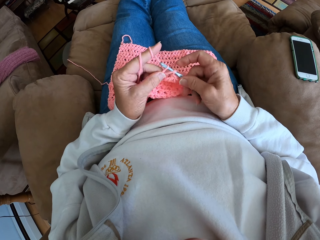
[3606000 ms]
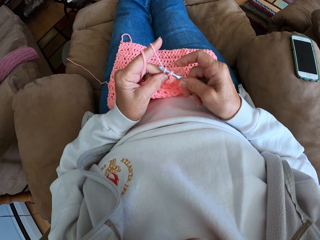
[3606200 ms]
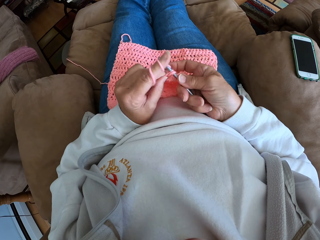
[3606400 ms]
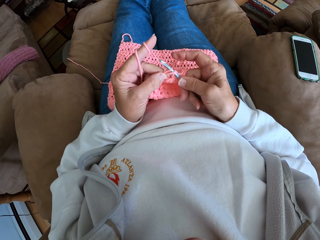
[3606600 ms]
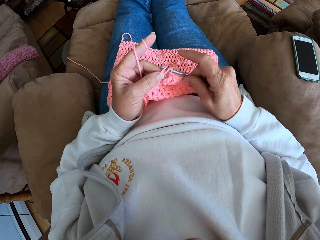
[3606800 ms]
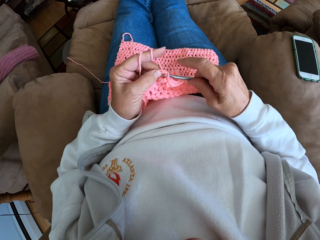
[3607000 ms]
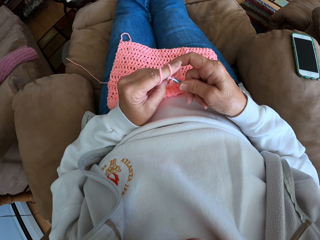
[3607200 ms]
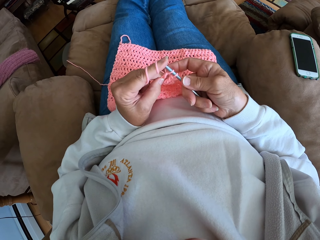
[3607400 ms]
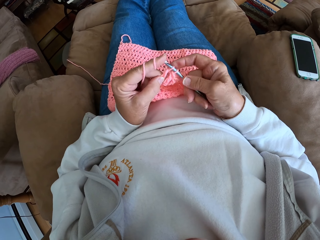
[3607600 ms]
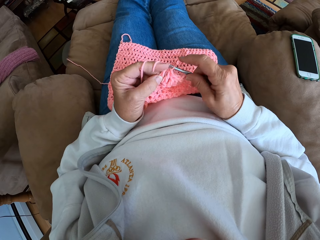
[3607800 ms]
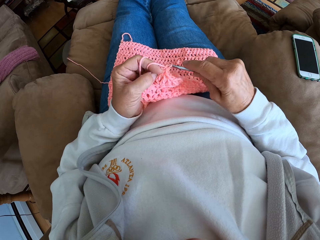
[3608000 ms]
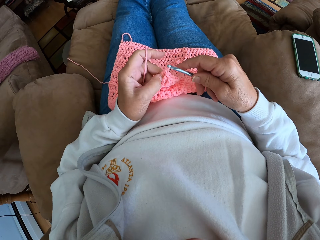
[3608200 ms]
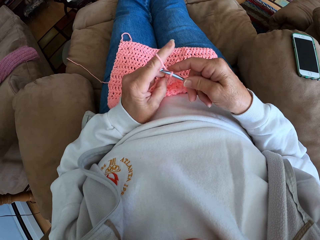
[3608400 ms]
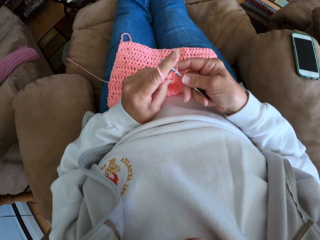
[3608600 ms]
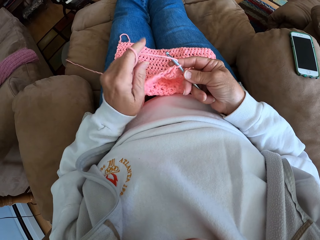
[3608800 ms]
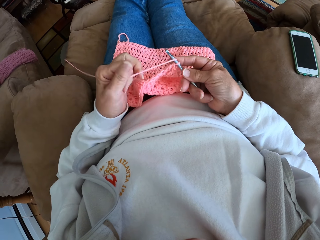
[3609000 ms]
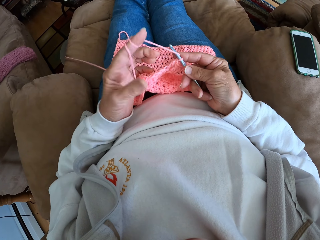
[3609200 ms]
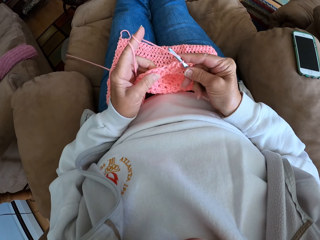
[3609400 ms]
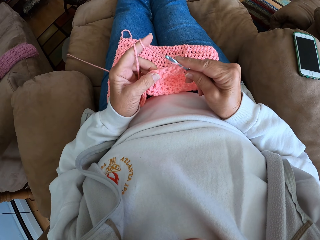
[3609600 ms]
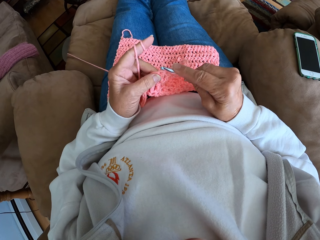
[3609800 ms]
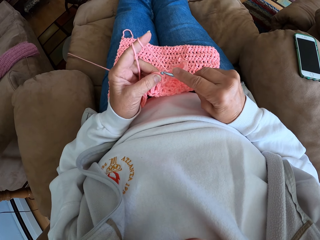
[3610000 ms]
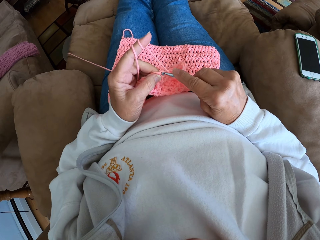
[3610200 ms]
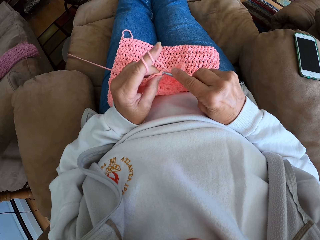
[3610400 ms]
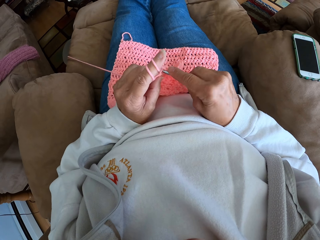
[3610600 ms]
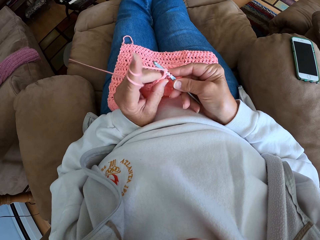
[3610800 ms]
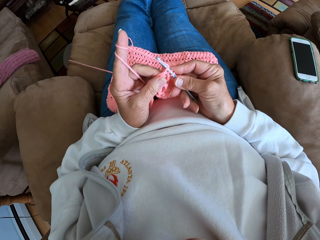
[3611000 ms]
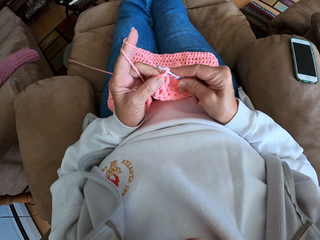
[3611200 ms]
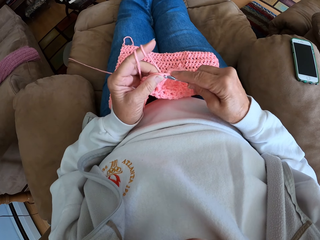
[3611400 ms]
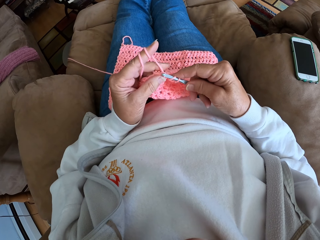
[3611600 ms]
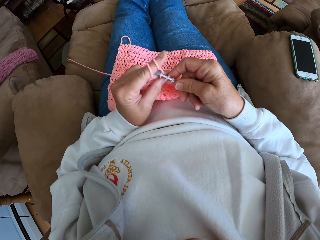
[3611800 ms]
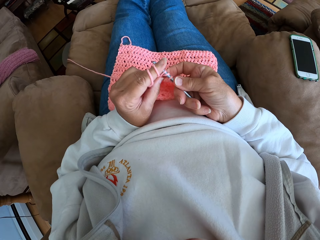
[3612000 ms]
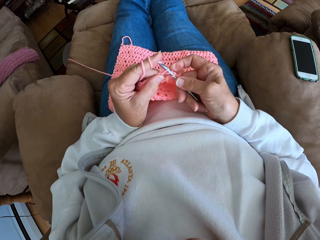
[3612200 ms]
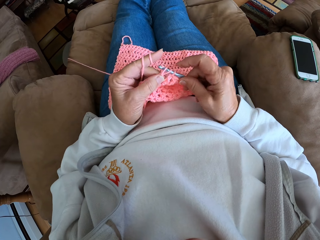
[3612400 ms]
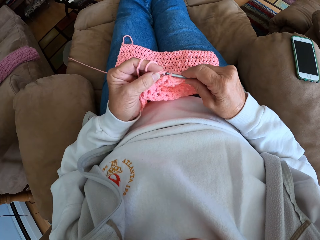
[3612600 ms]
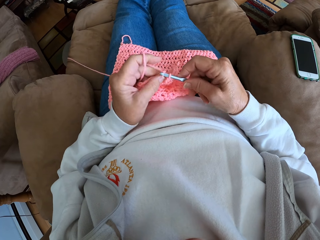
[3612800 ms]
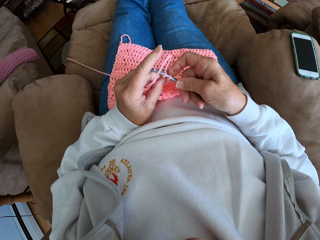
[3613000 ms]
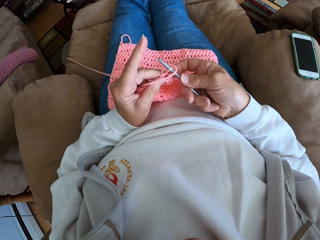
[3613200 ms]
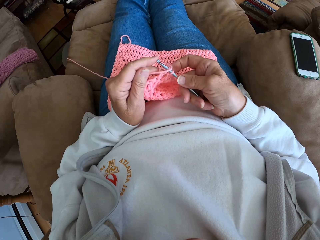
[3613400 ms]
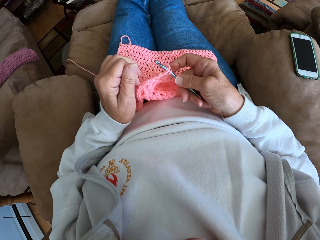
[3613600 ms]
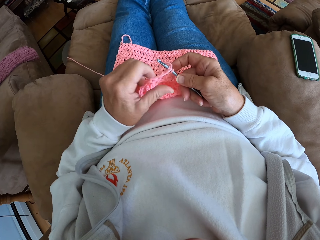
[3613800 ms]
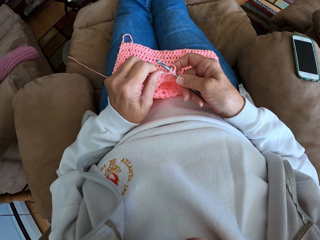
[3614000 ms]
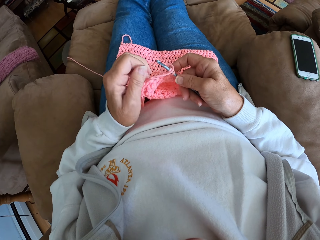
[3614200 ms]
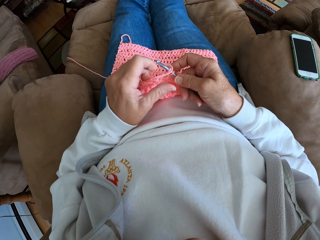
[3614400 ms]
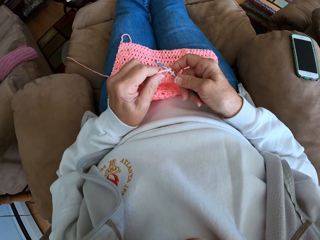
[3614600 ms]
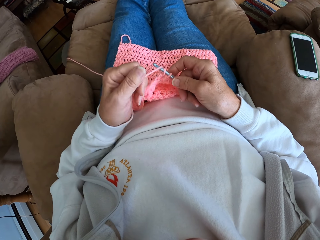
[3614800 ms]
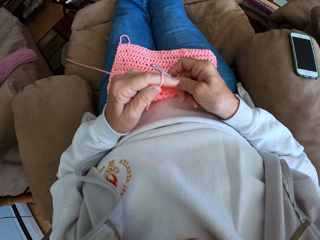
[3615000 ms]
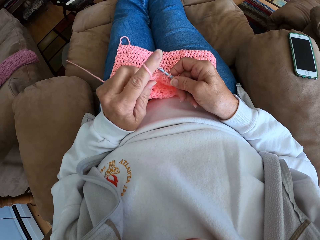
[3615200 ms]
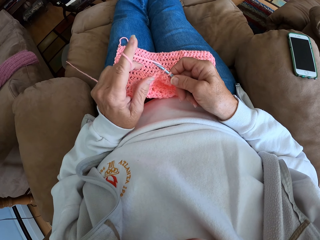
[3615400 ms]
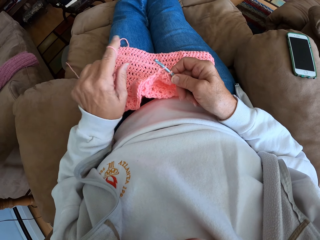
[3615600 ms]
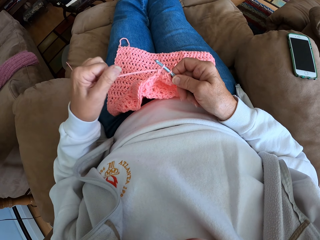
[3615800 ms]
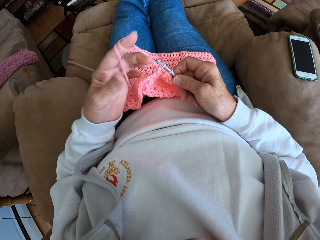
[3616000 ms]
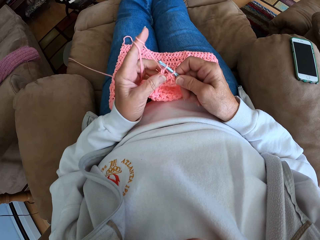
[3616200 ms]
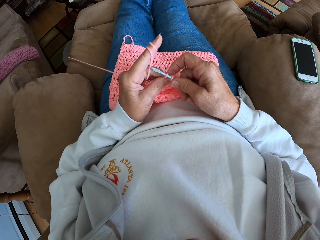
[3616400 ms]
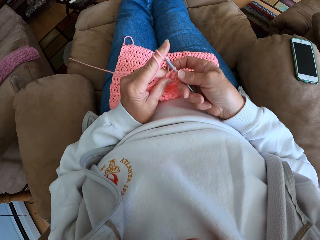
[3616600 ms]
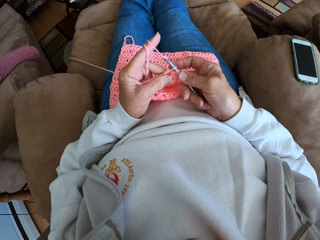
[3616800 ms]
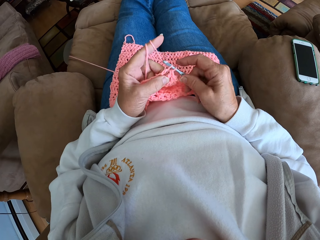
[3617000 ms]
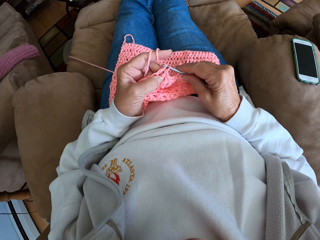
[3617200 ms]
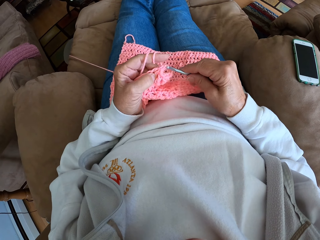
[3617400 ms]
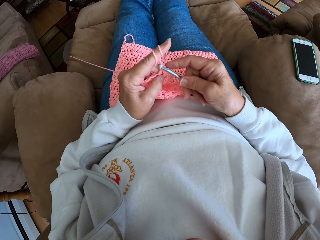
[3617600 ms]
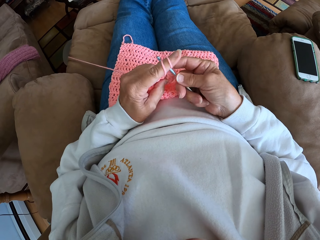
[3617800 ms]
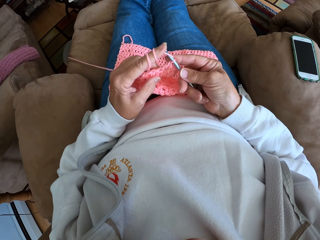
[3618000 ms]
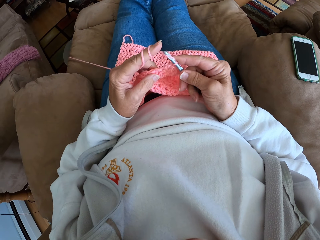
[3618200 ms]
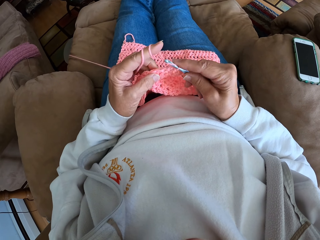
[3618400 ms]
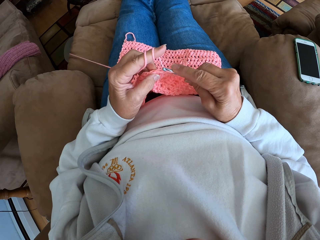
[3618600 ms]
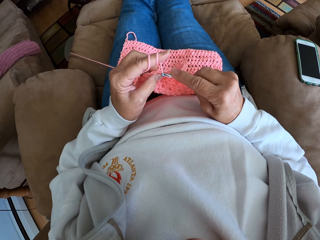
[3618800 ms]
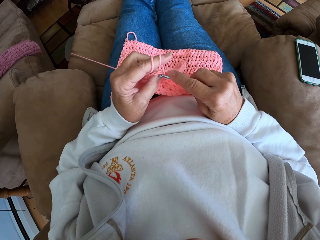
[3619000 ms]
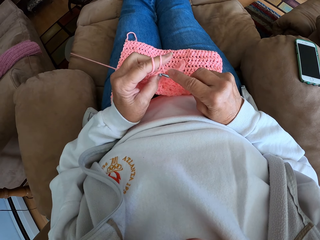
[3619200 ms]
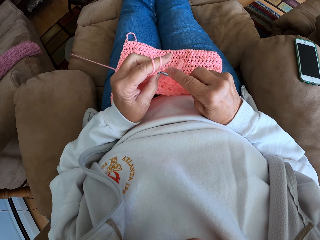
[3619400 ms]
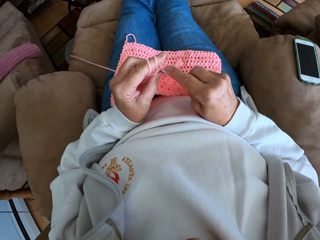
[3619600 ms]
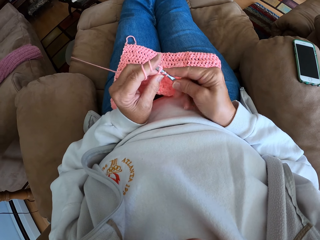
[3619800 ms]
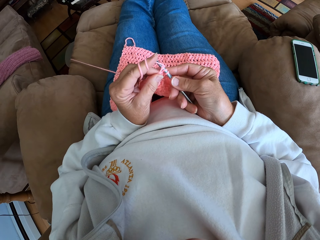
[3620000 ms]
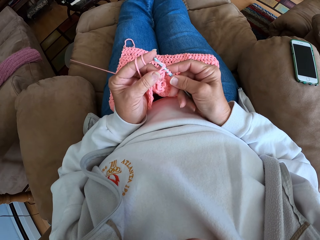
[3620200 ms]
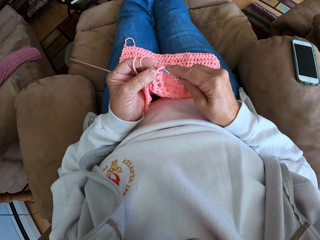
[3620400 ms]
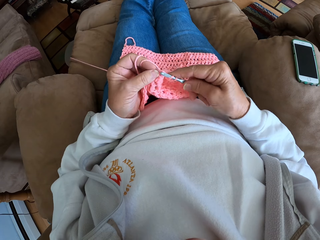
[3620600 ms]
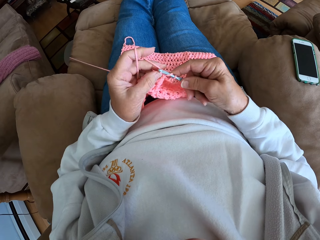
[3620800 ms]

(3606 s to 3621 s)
The camera wearer ties the yarn on the finger. They crochet the piece of cloth using the crochet hook. They drop the yarn from the finger. They pick up the yarn. They tie the yarn on the finger. They crochet the piece of cloth using the crochet hook.

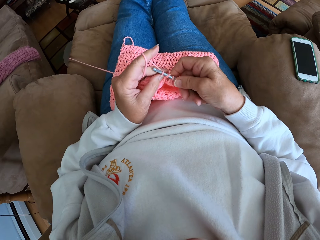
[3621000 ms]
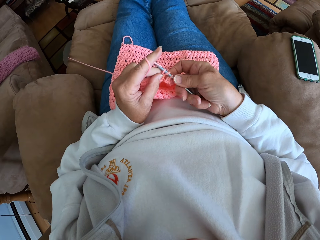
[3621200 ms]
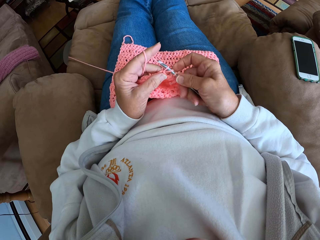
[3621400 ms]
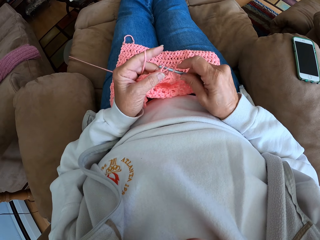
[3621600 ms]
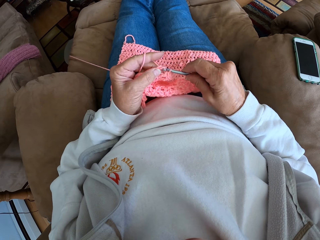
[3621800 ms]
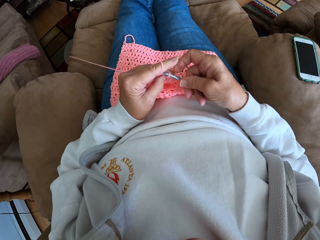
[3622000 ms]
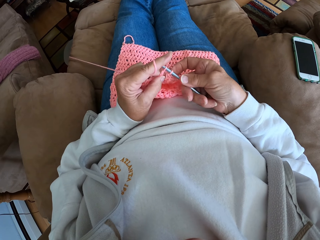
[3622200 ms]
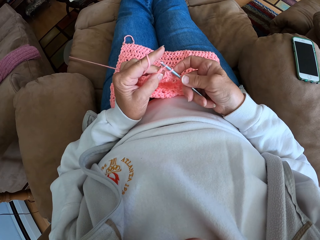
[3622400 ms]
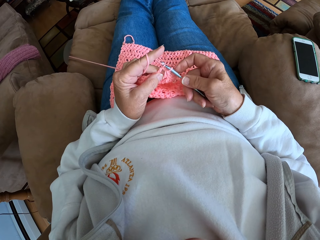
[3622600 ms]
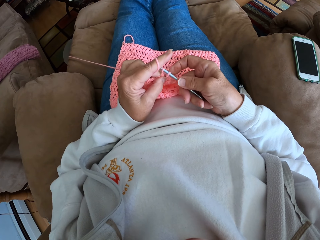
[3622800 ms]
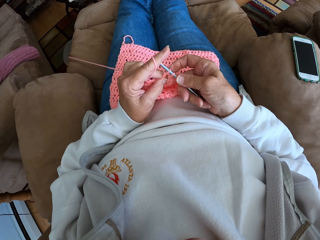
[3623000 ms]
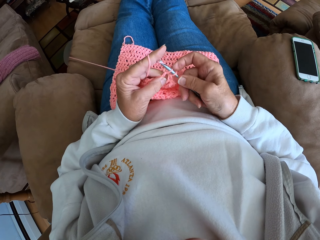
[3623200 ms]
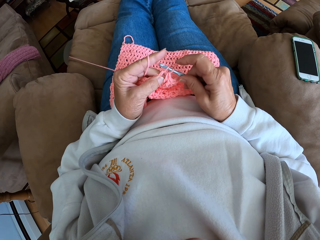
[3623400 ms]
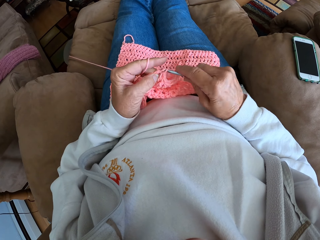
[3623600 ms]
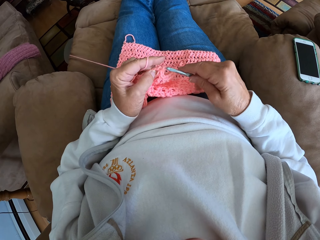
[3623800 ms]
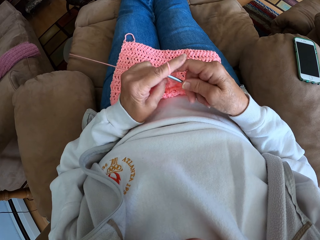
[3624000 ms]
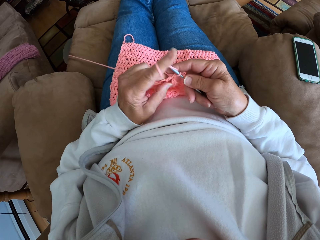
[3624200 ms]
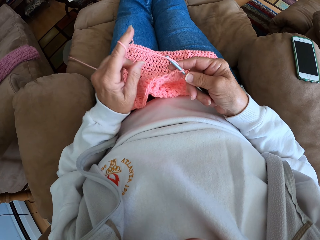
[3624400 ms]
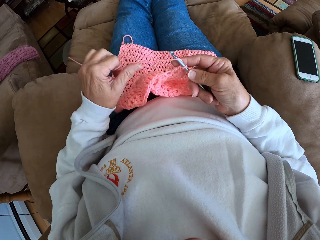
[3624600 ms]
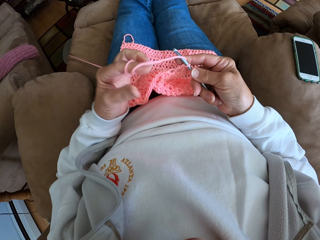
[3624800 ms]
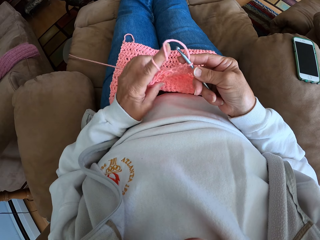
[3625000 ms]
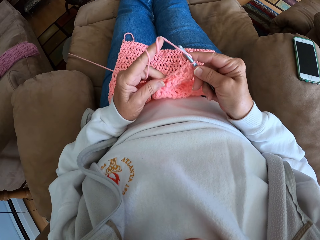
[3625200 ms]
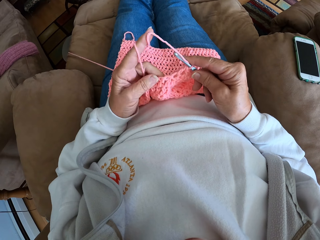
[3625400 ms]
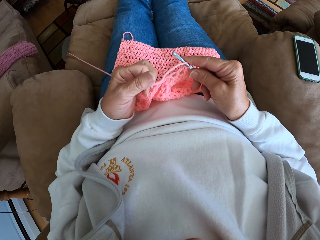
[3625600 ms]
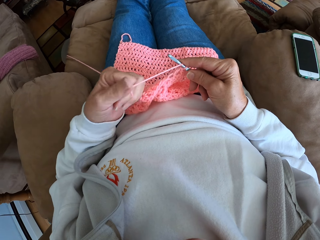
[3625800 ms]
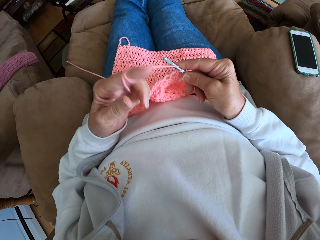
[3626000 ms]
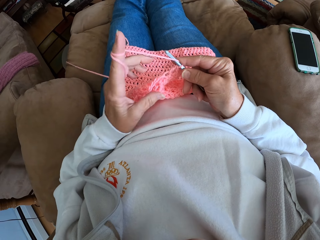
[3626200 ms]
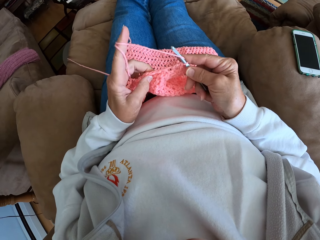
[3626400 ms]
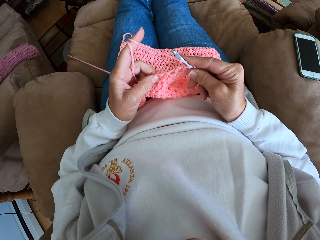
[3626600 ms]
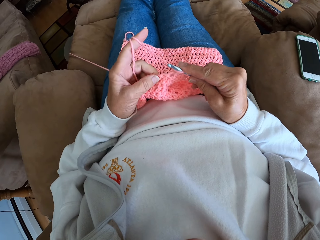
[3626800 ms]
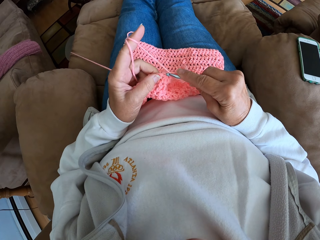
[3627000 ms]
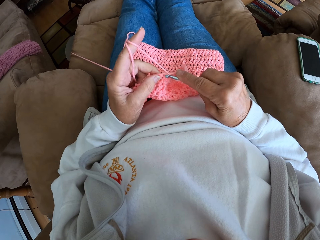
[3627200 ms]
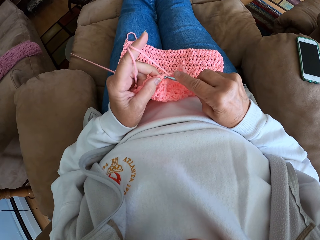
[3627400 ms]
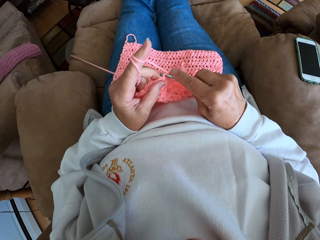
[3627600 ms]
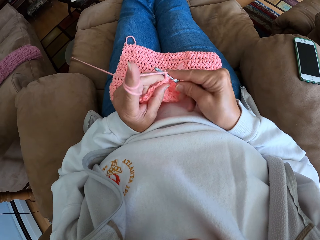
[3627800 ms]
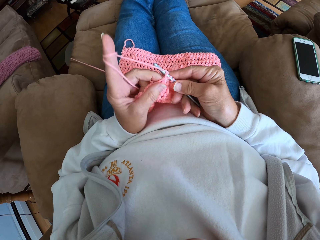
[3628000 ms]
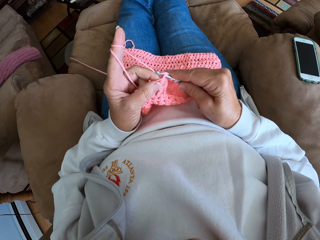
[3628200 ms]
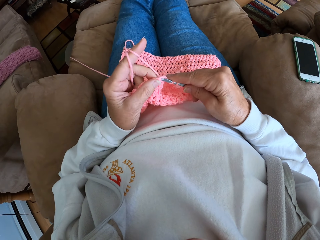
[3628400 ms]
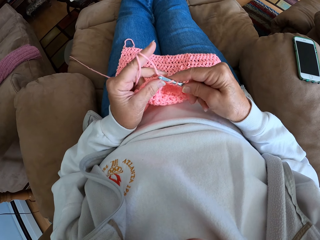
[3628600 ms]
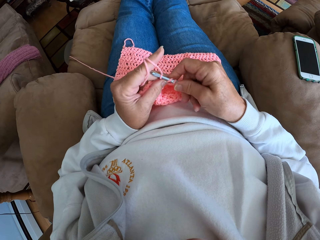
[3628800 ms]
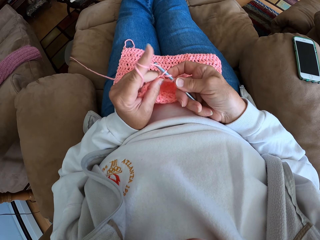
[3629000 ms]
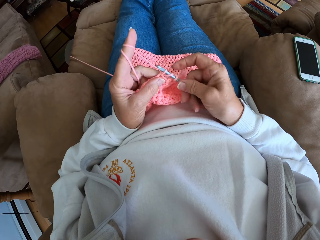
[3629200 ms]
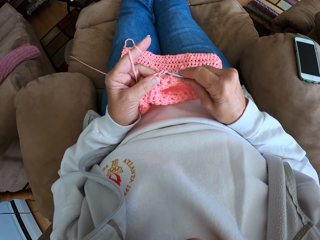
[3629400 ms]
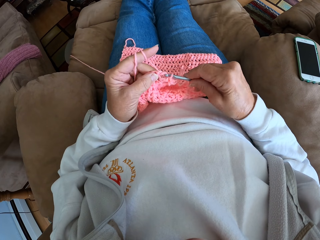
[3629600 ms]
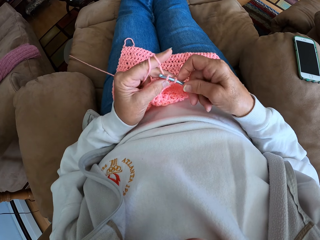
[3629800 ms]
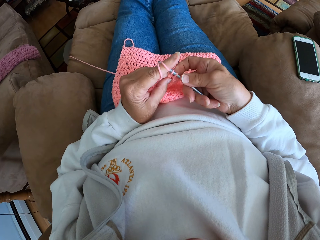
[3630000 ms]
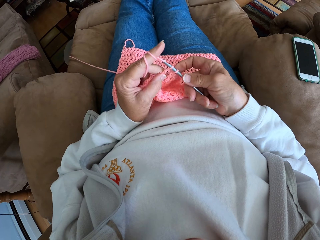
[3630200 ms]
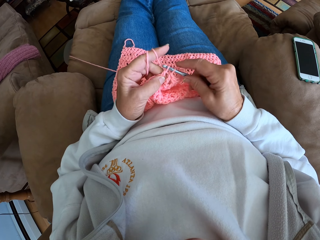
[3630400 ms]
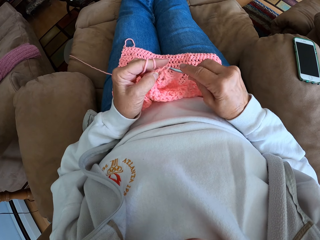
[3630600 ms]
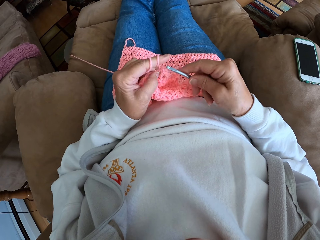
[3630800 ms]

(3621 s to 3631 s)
The camera wearer ties the yarn on the finger. They crochet the piece of cloth using the crochet hook.
